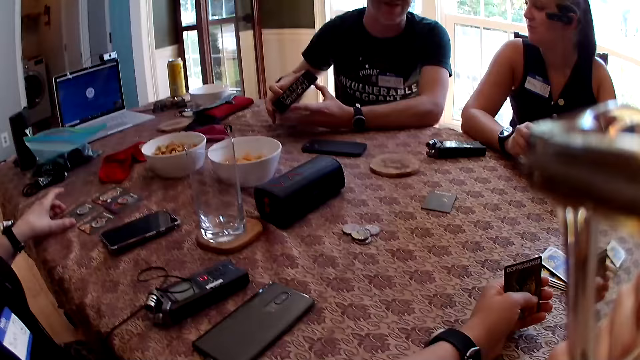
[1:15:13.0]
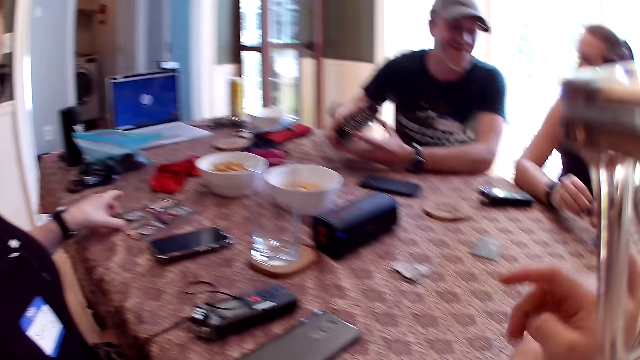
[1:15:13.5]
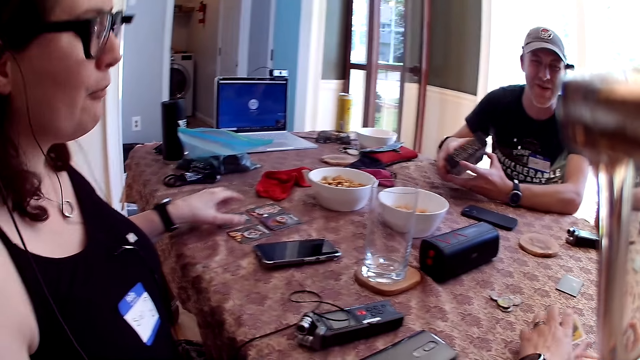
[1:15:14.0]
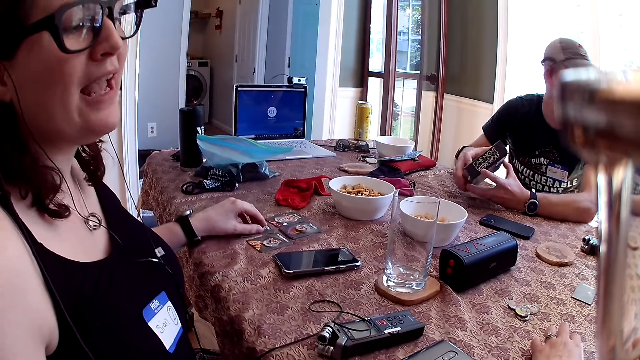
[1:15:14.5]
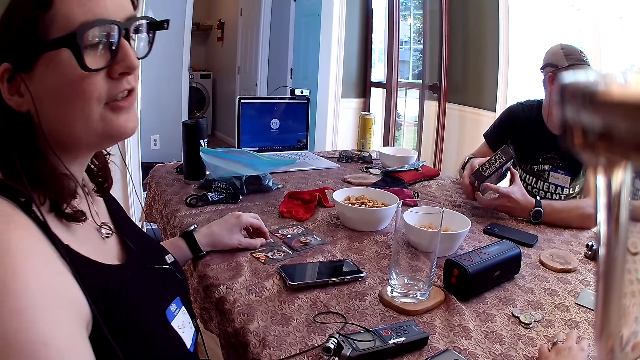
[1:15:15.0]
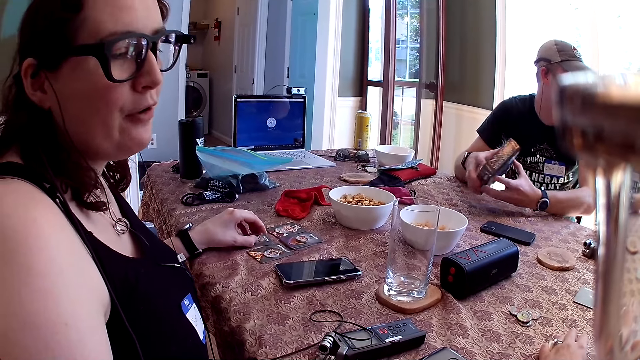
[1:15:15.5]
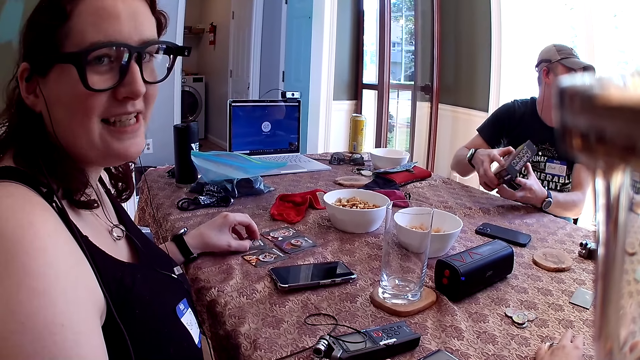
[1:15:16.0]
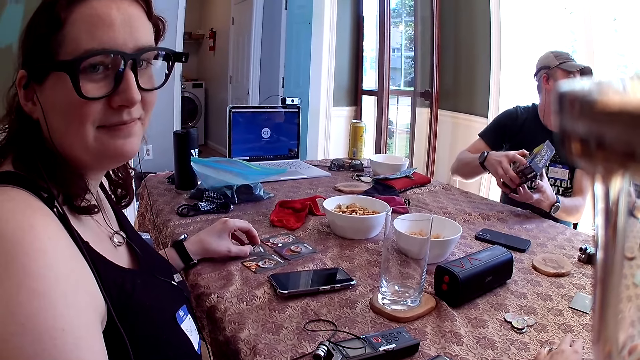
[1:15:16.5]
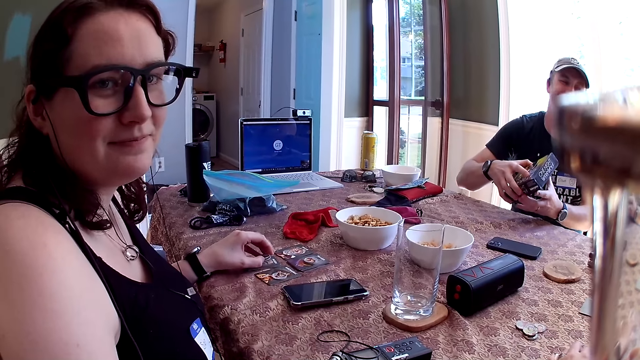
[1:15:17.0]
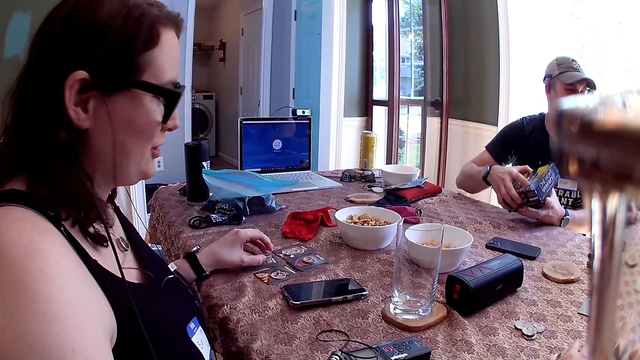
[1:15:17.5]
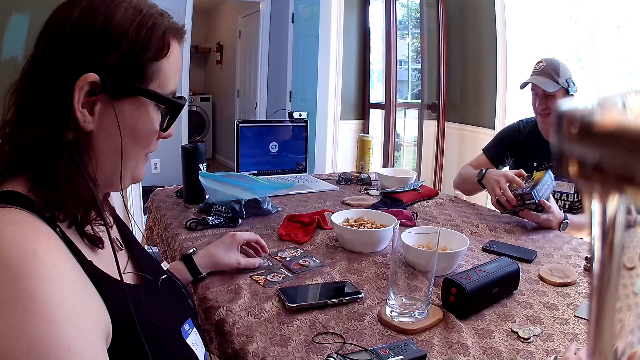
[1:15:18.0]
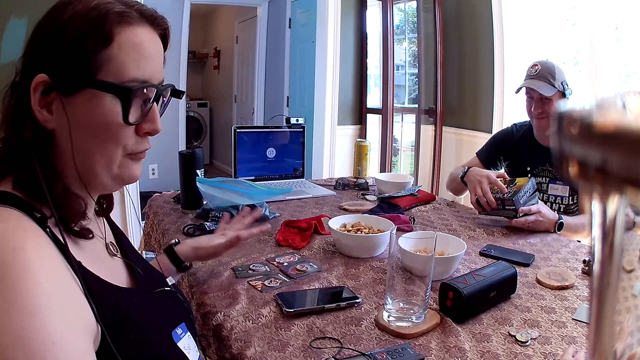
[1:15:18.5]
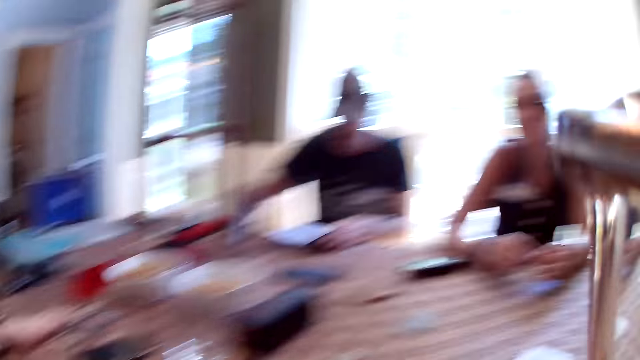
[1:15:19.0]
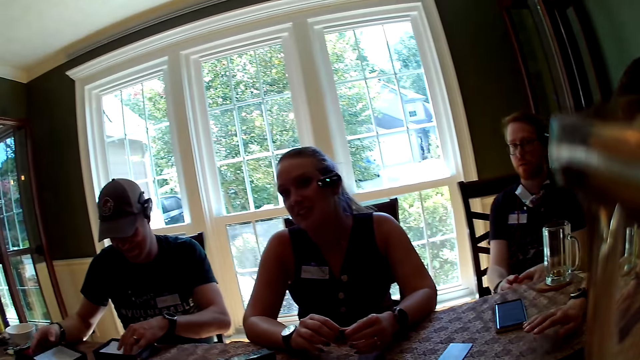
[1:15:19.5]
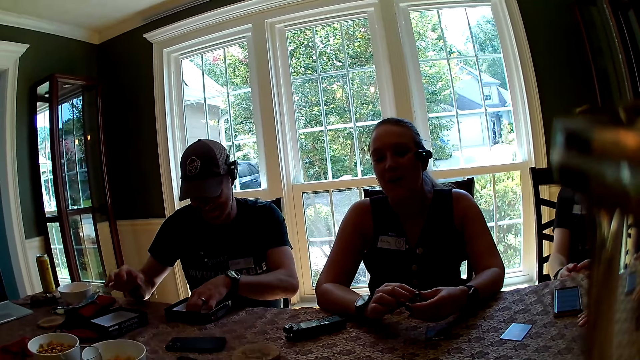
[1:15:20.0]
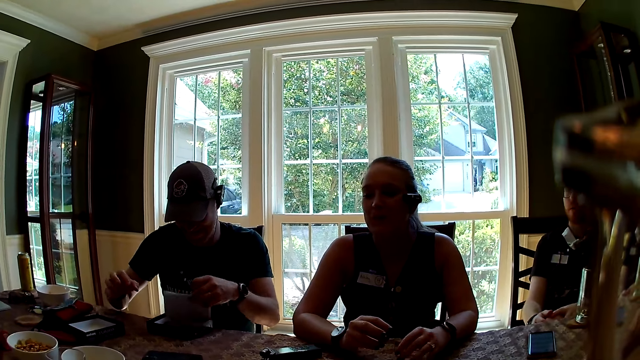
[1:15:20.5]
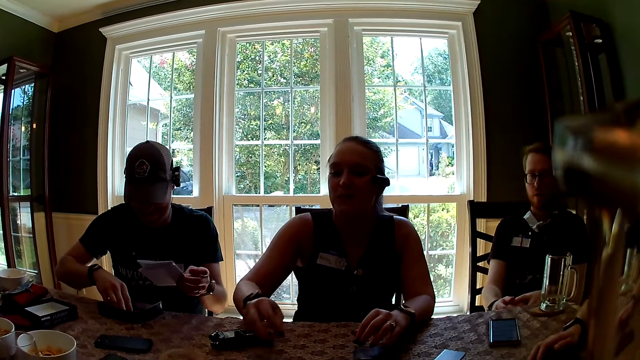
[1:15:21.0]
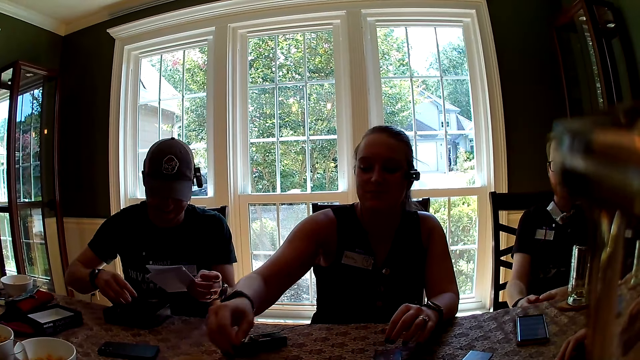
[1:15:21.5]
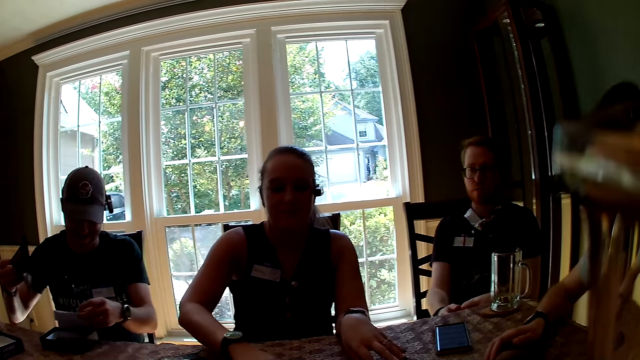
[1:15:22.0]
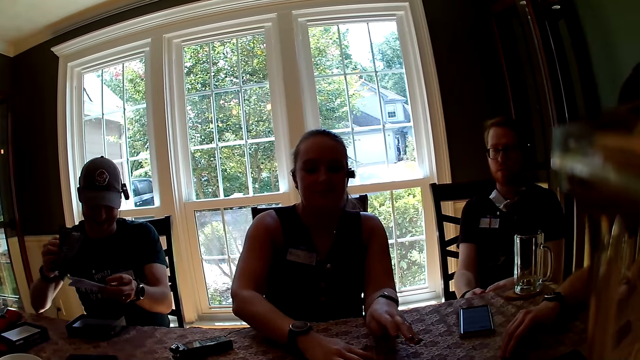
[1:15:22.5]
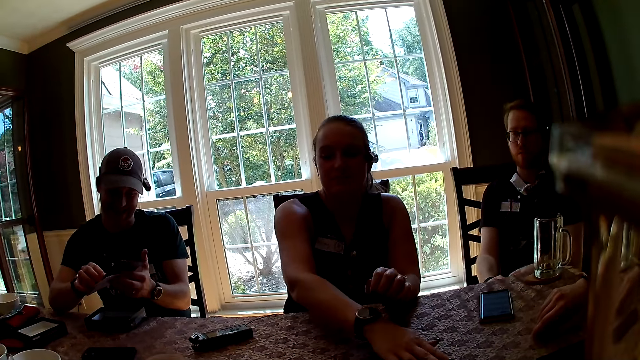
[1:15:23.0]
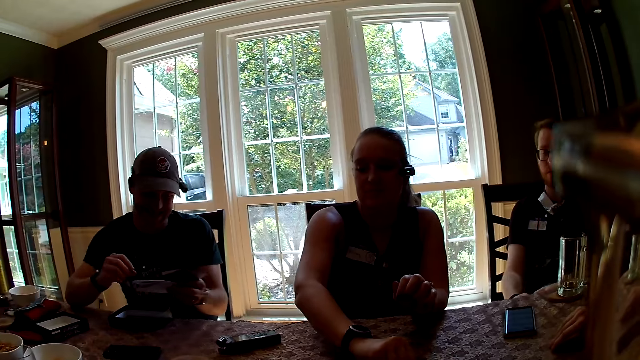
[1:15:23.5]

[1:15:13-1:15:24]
The camera wearer holds a card with her left hand. She interacts with everyone. A woman touches some cards on the table with her left hand. The woman interacts with everyone. The woman converses with the camera wearer. The woman touches cards with her hand. The woman removes her left hand from the cards on the table. A man opens the carton with both hands. The man drops the pack on the table with his left hand. Another woman holds a coin with both hands. The man drops the carton lid on the table with his left hand. The other woman passes the coin to her right hand with her left hand. The camera wearer converses with a man. The first man picks some papers from the carton with his left hand. The camera wearer interacts with everyone. The other woman drops the coin on the table. The first man picks a manual from the carton with his right hand. The other woman interacts with everyone. The other woman scatters the cards on the table with both hands.

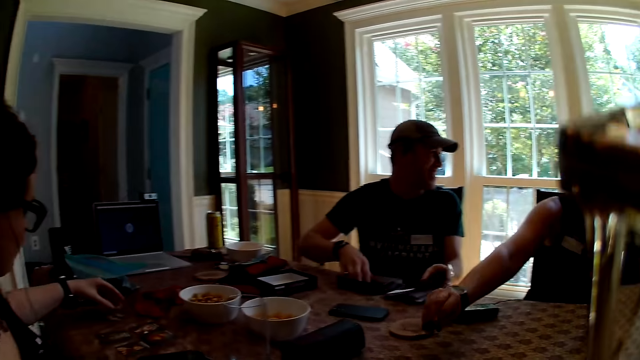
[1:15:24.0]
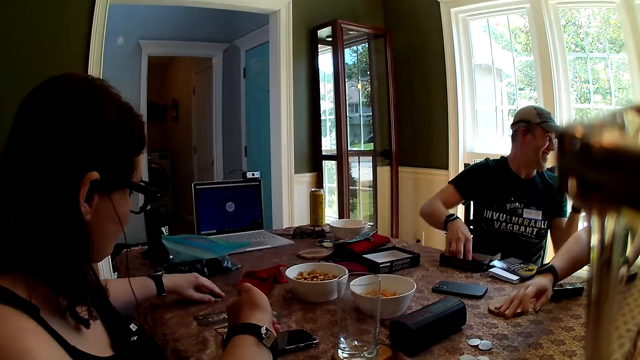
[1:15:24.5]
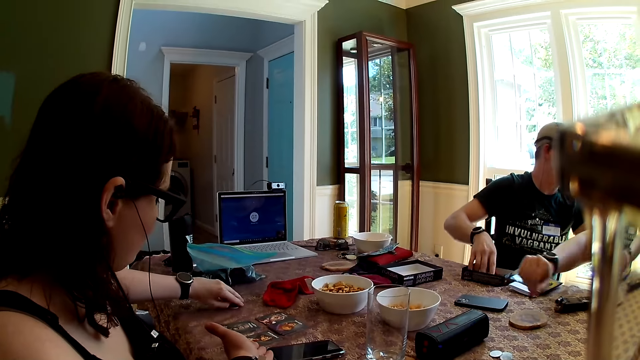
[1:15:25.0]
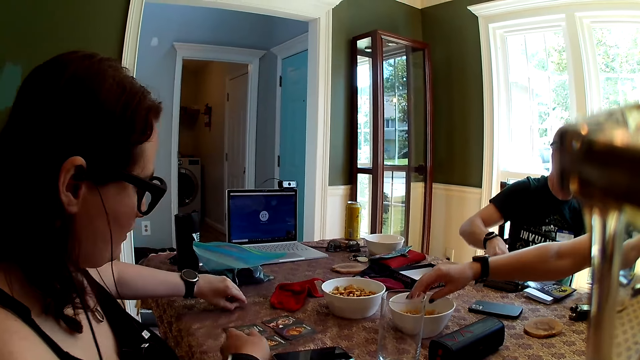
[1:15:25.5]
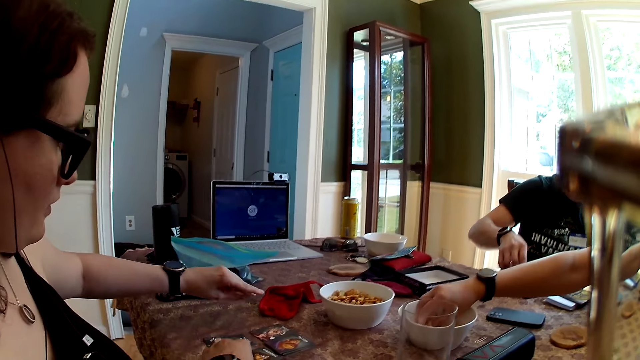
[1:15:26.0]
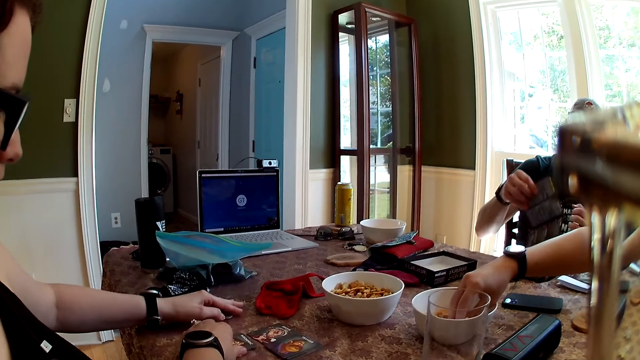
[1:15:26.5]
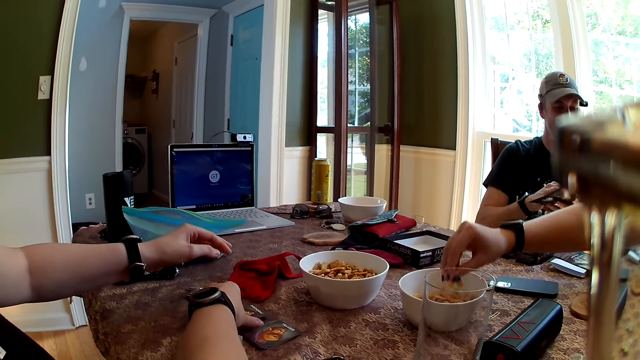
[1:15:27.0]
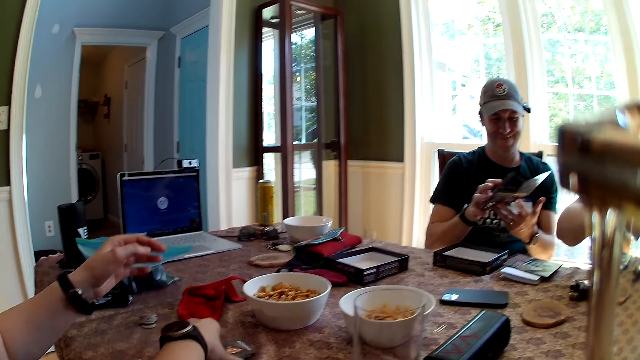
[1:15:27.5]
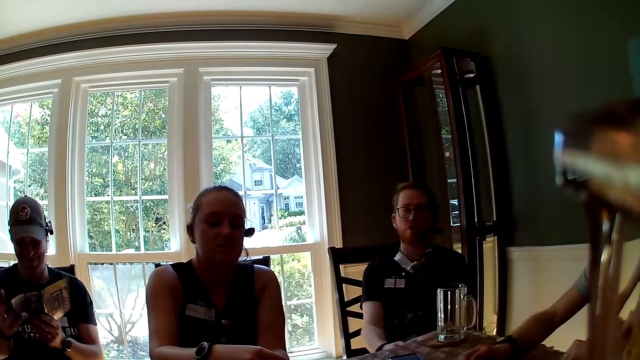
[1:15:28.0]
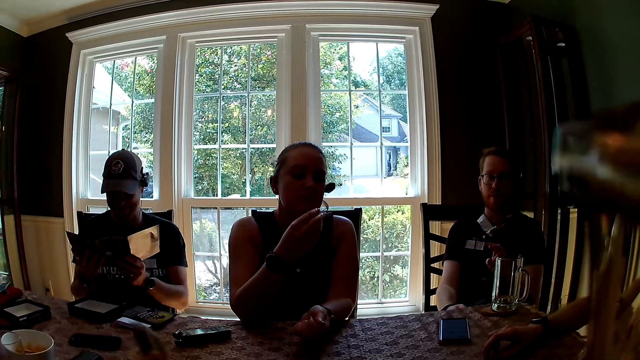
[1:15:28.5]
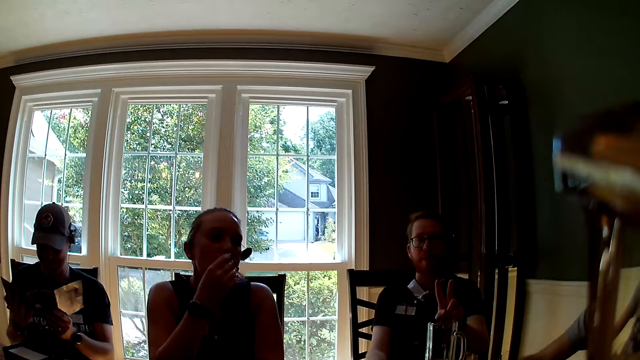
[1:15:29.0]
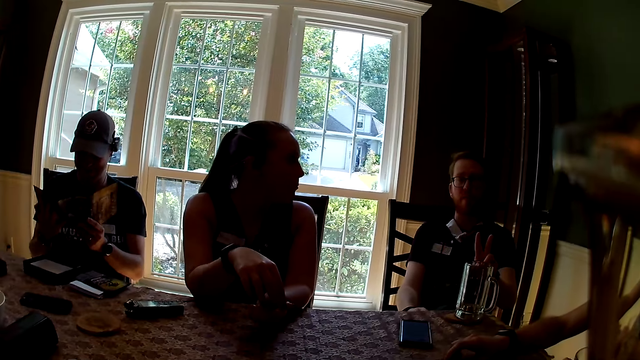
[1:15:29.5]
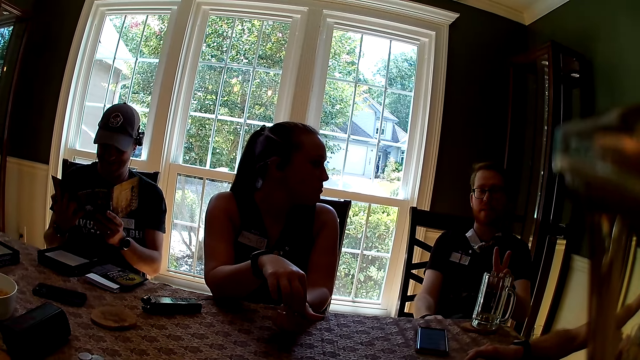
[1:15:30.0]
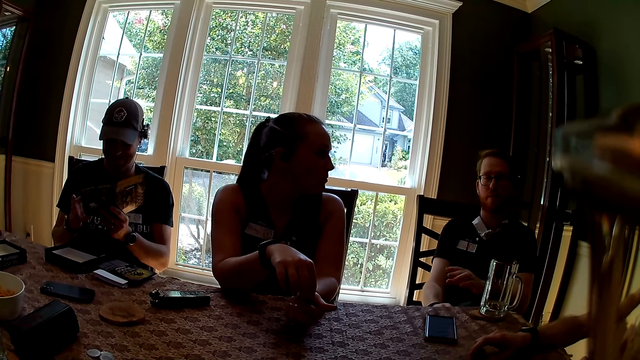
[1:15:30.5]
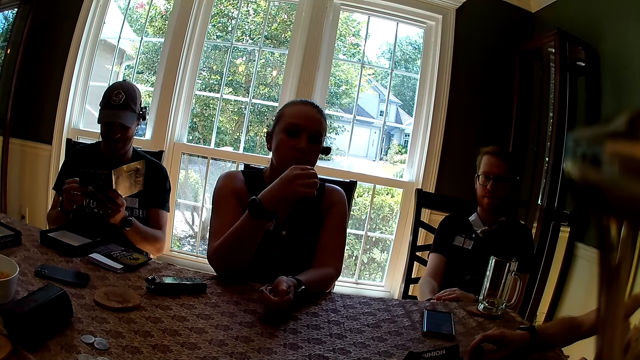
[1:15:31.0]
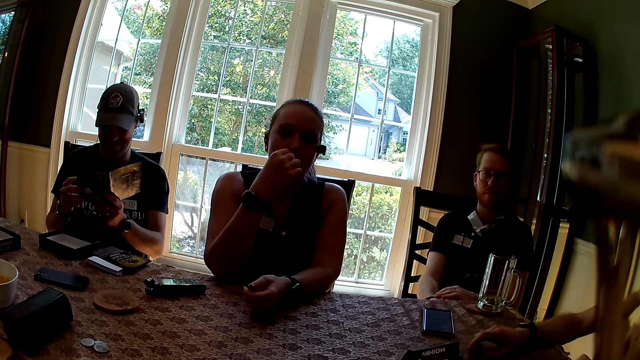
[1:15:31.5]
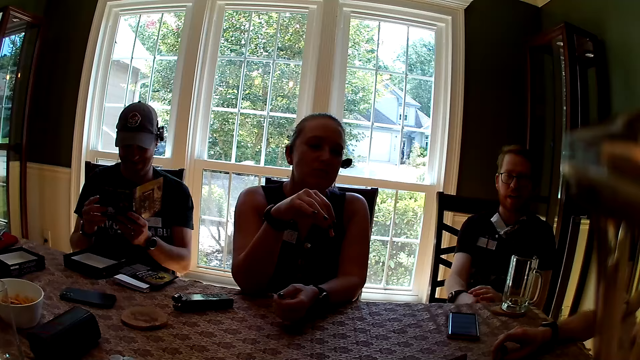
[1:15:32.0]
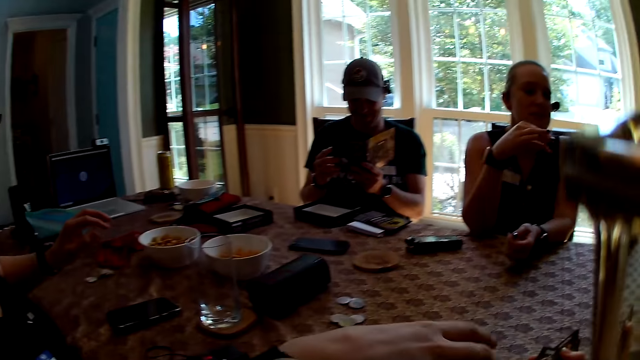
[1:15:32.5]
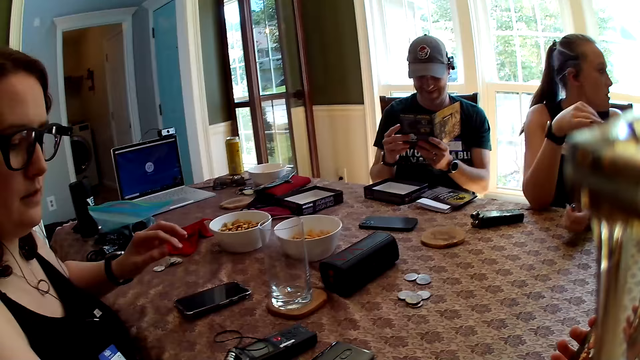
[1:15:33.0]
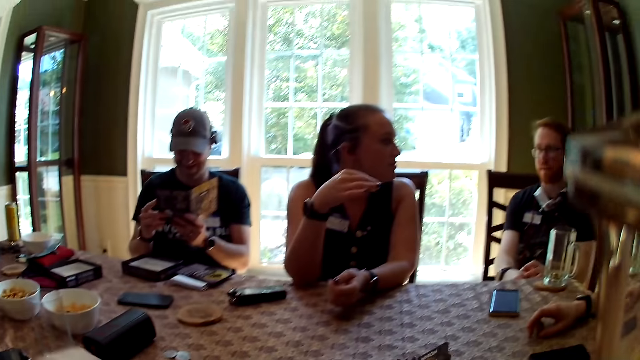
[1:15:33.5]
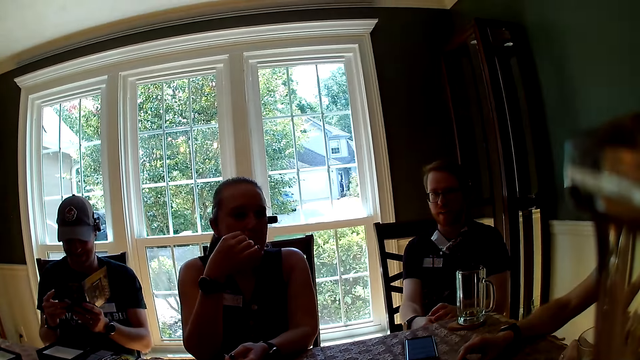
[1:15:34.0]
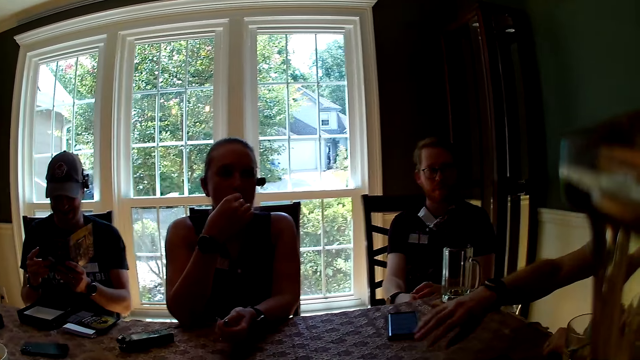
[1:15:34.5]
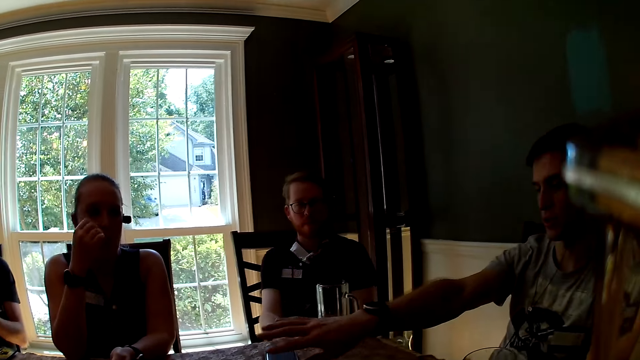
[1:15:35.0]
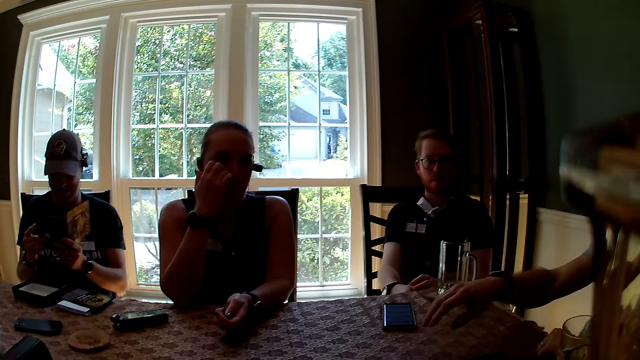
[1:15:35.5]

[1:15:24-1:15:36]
The camera wearer stretches her left hand towards a woman. She picks some of the woman's cards on the table with her right hand. A man holds the manual with both hands. Another woman picks some cashew nuts from a bowl on the table with her right hand. The man opens the manual with both hands. Another man interacts with everyone. The other woman puts the cashew nuts in her left hand with her right hand. The other woman puts the cashew nuts in her mouth with her right hand. The camera wearer interacts with everyone. She converses with a man. The other woman picks a cashew nut from her left hand with her right hand. The other woman puts the cashew nuts in her mouth with her right hand. The camera wearer interacts with everyone. The second man interacts with everyone. Another man removes his right hand from the table.
